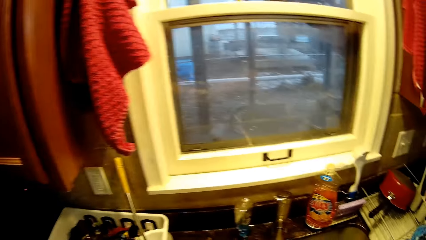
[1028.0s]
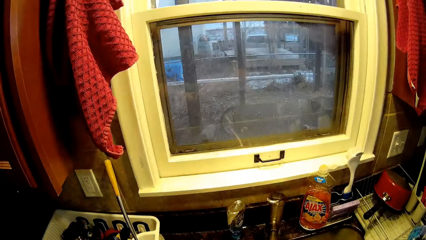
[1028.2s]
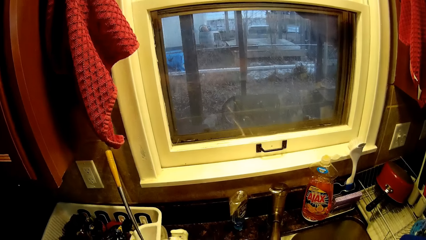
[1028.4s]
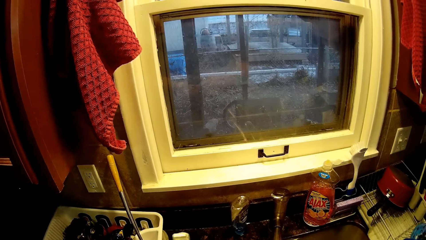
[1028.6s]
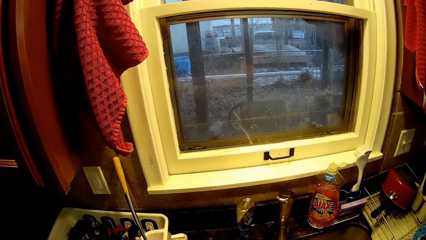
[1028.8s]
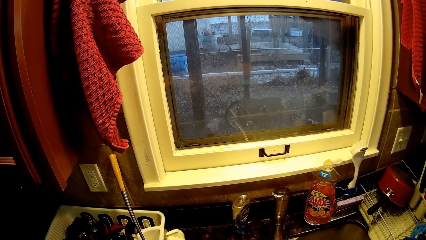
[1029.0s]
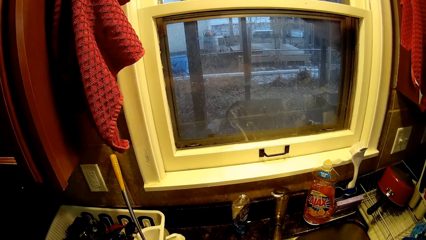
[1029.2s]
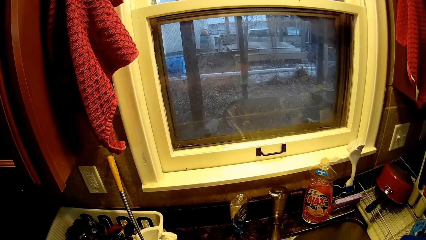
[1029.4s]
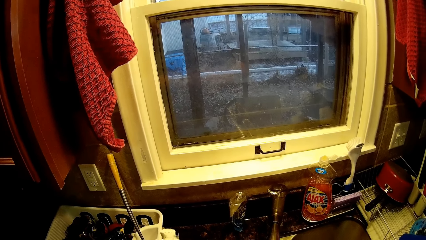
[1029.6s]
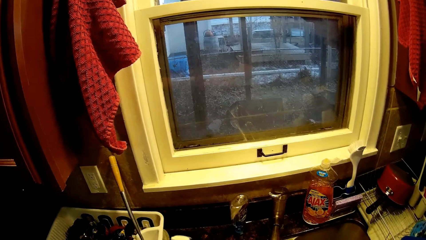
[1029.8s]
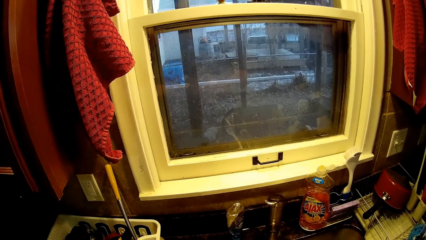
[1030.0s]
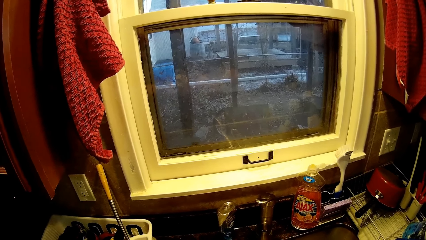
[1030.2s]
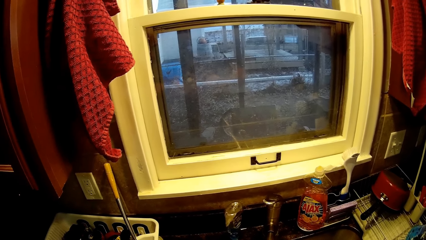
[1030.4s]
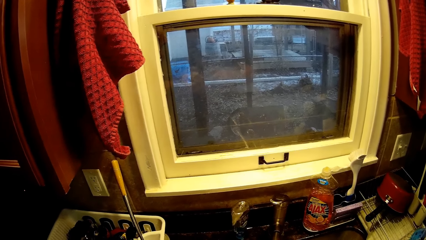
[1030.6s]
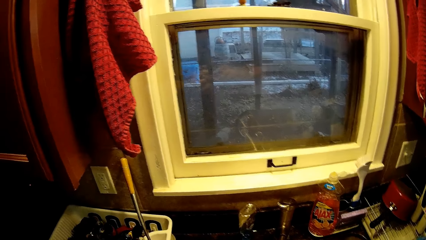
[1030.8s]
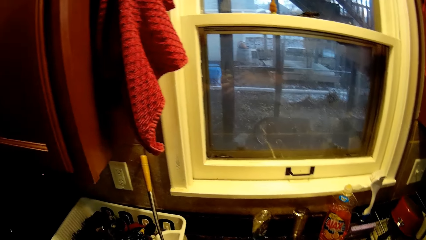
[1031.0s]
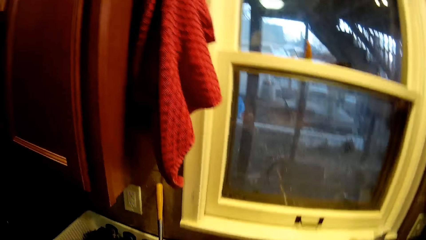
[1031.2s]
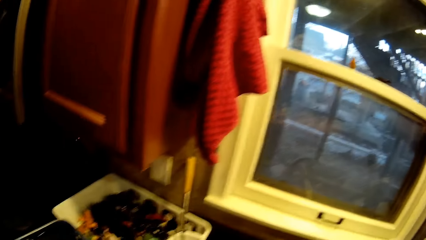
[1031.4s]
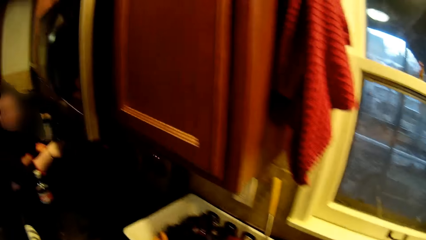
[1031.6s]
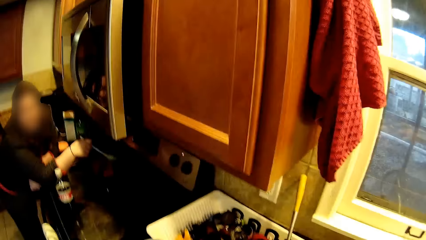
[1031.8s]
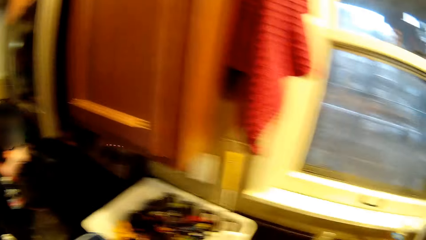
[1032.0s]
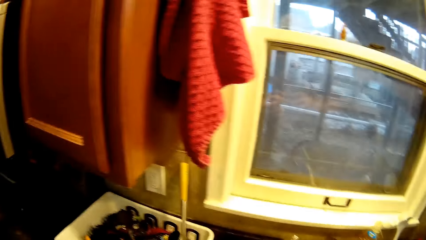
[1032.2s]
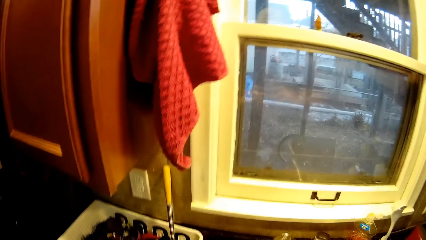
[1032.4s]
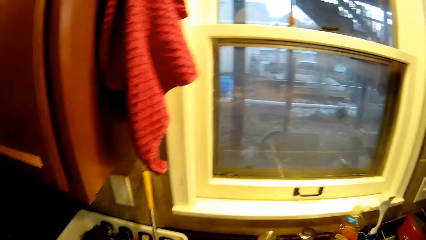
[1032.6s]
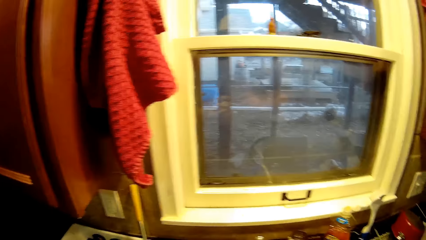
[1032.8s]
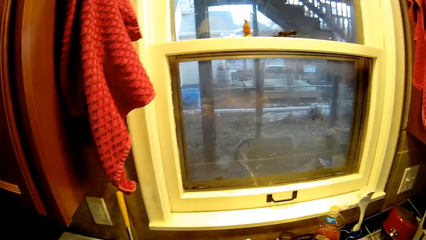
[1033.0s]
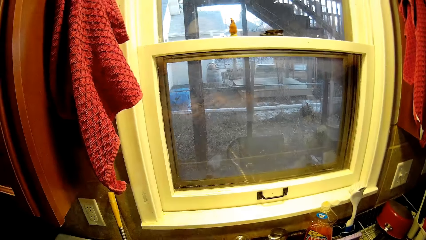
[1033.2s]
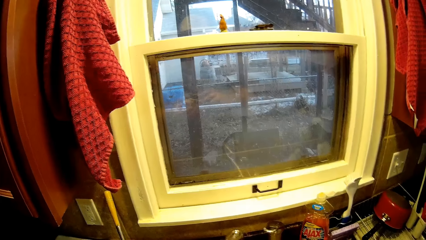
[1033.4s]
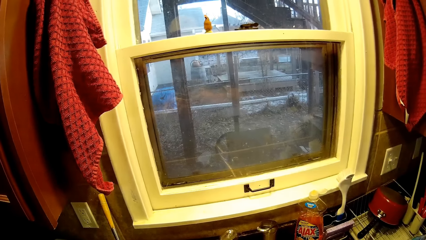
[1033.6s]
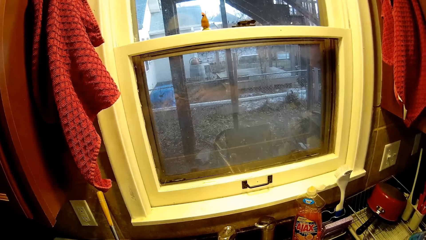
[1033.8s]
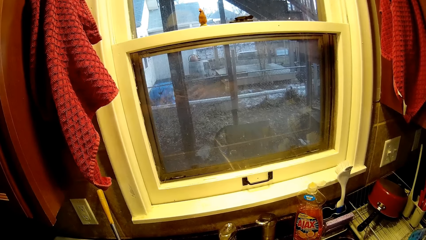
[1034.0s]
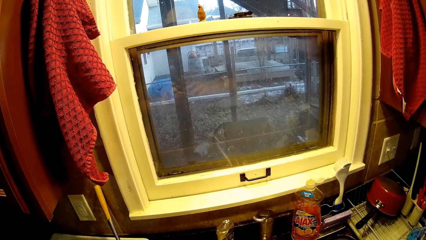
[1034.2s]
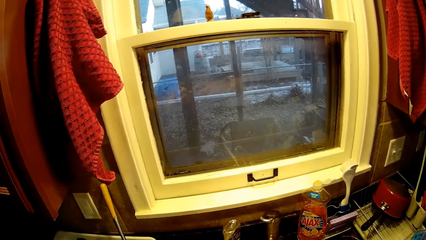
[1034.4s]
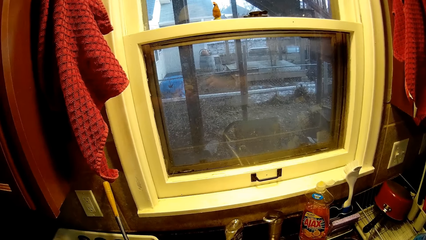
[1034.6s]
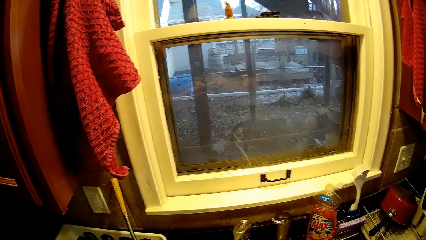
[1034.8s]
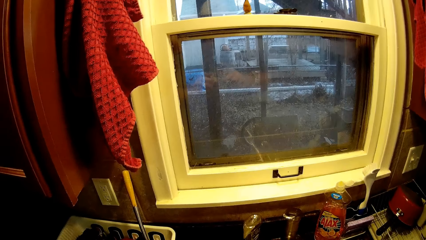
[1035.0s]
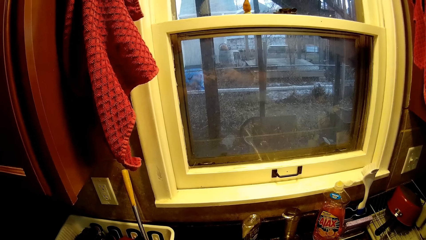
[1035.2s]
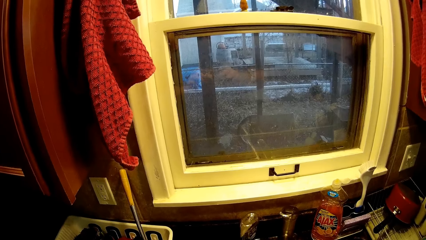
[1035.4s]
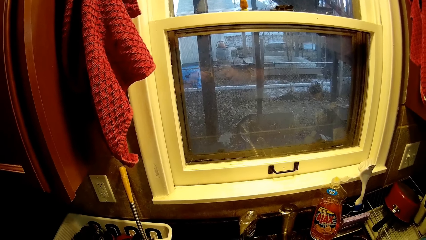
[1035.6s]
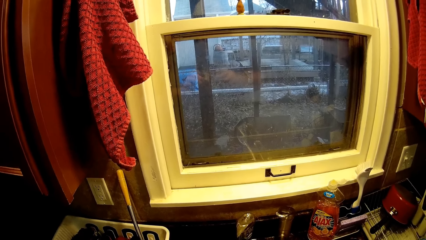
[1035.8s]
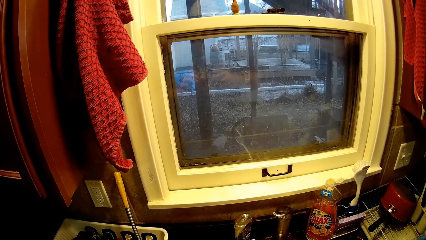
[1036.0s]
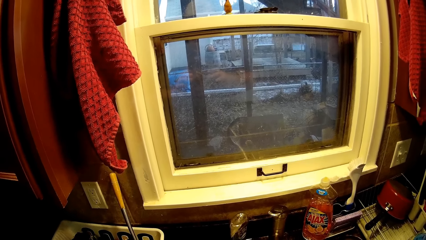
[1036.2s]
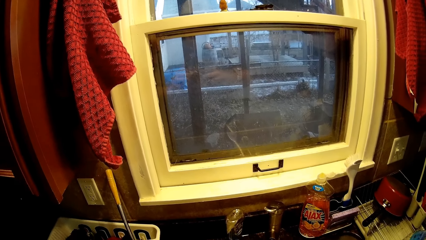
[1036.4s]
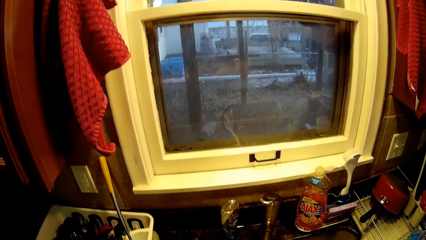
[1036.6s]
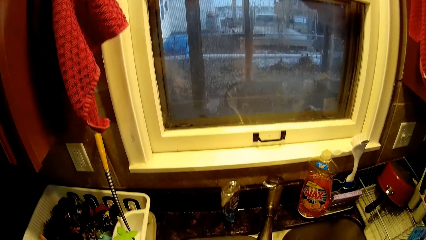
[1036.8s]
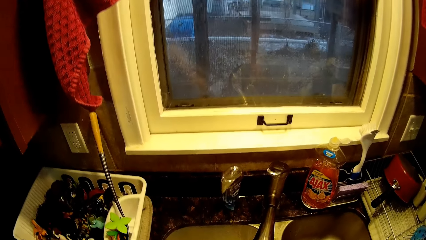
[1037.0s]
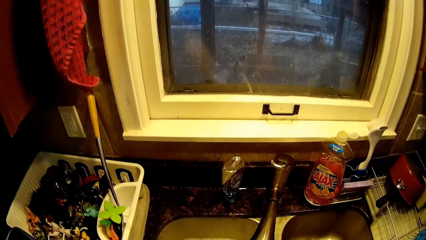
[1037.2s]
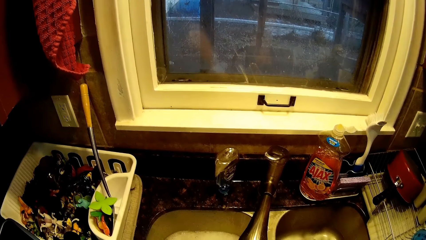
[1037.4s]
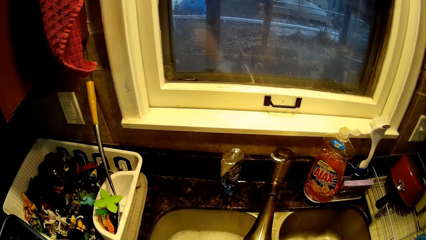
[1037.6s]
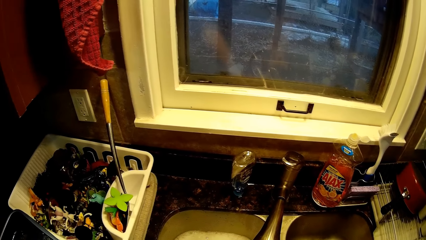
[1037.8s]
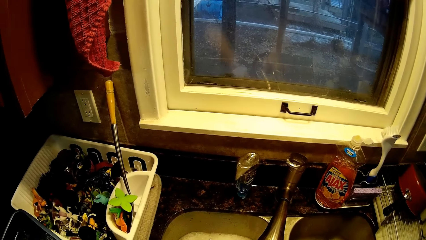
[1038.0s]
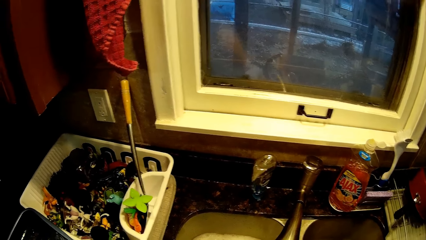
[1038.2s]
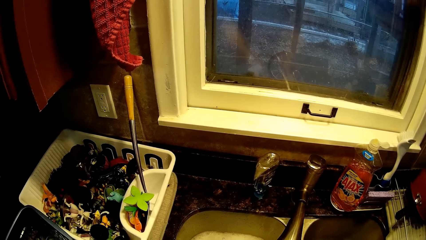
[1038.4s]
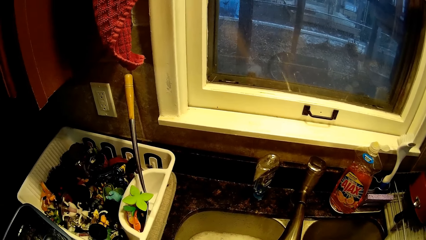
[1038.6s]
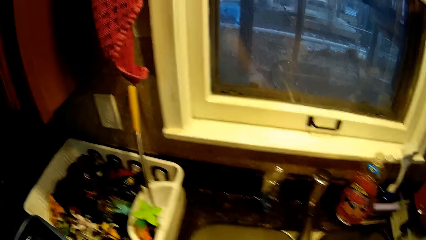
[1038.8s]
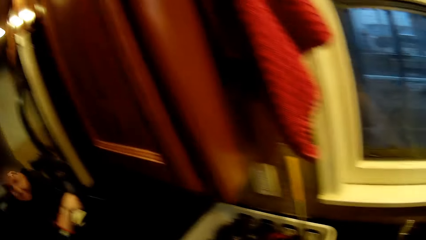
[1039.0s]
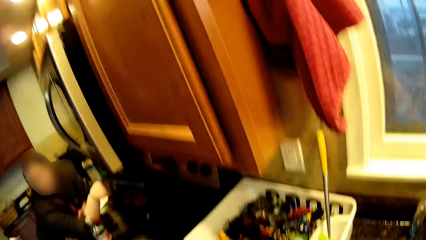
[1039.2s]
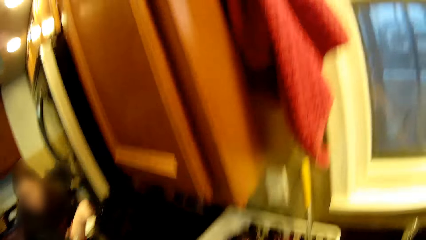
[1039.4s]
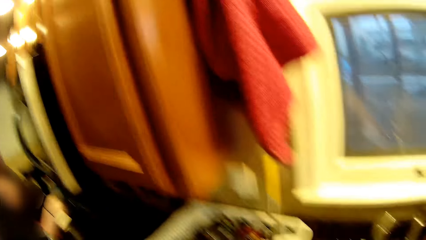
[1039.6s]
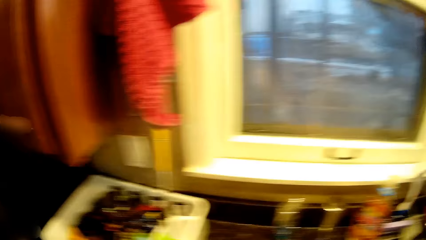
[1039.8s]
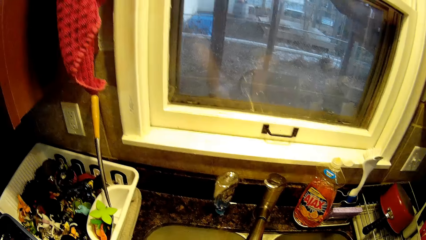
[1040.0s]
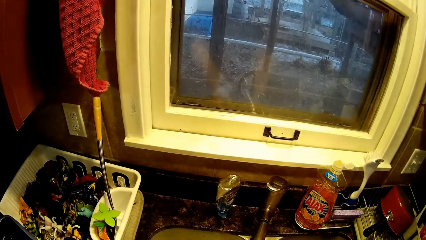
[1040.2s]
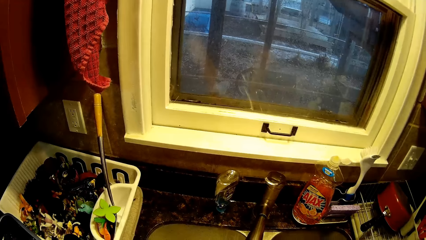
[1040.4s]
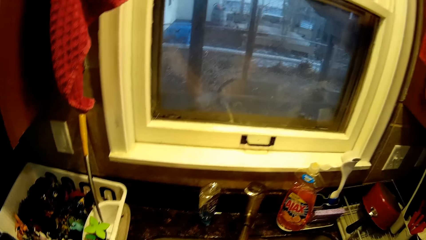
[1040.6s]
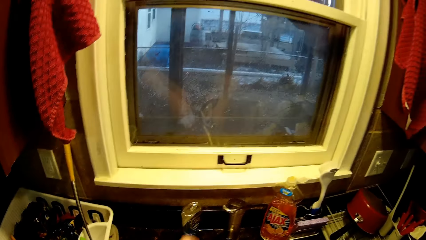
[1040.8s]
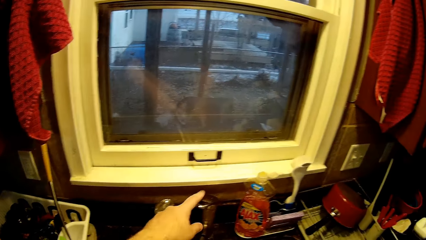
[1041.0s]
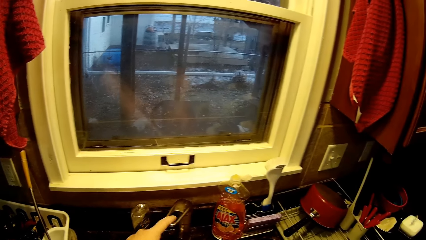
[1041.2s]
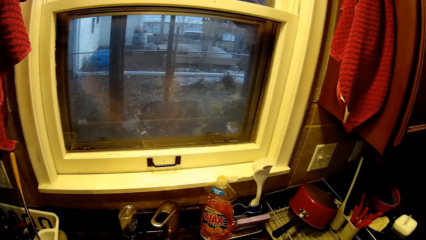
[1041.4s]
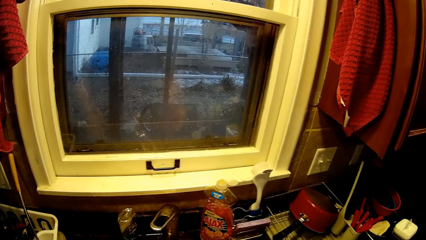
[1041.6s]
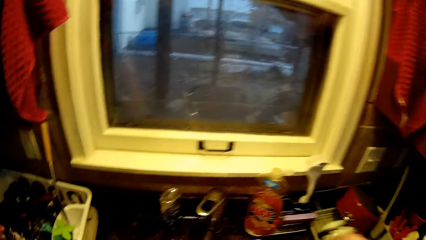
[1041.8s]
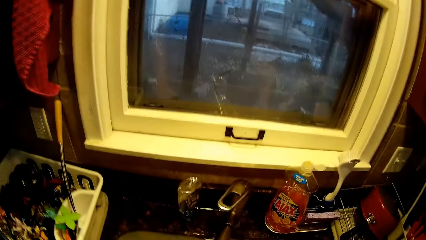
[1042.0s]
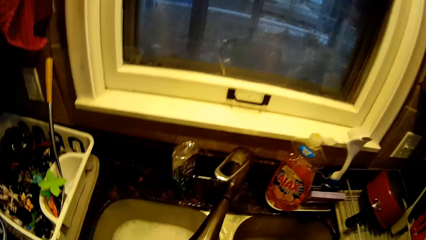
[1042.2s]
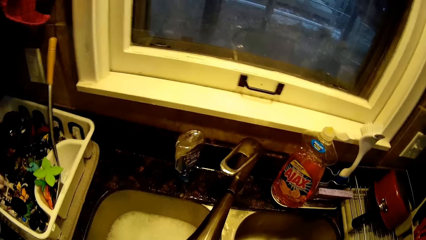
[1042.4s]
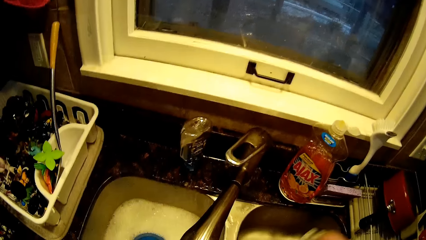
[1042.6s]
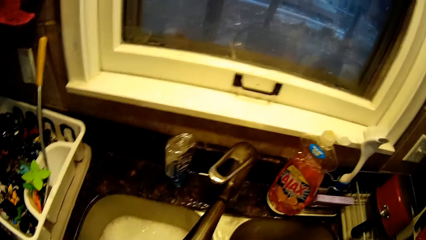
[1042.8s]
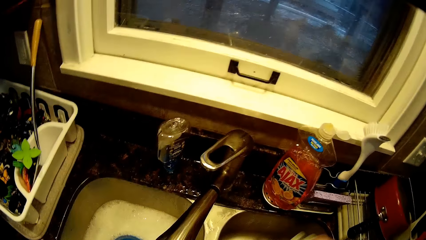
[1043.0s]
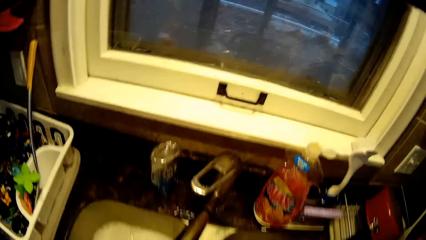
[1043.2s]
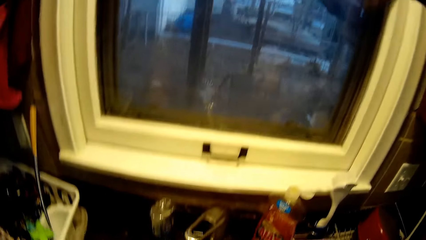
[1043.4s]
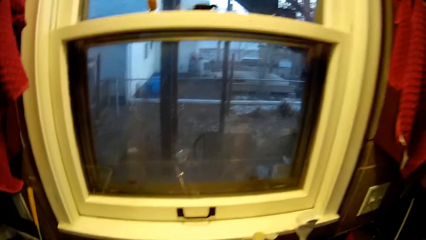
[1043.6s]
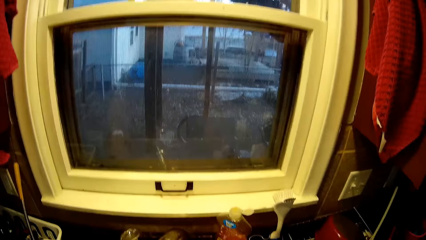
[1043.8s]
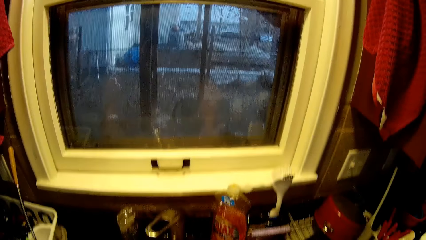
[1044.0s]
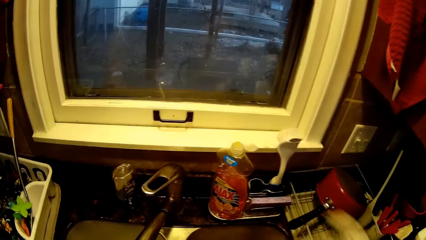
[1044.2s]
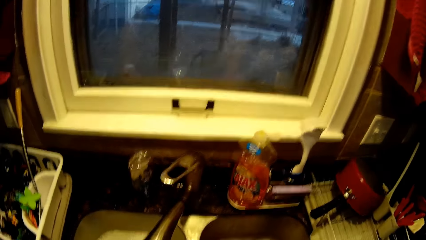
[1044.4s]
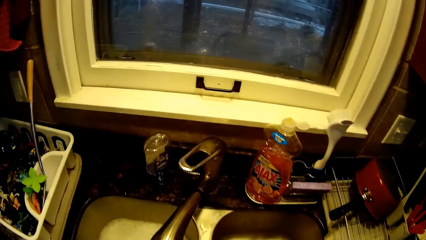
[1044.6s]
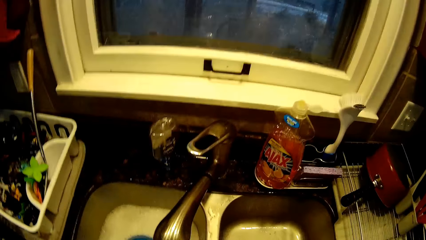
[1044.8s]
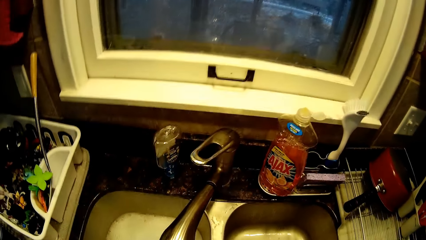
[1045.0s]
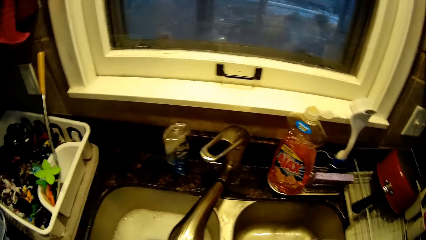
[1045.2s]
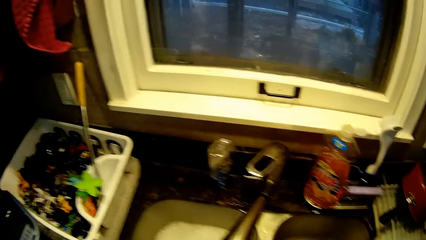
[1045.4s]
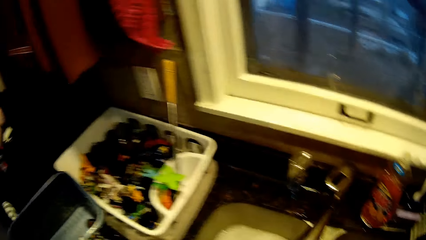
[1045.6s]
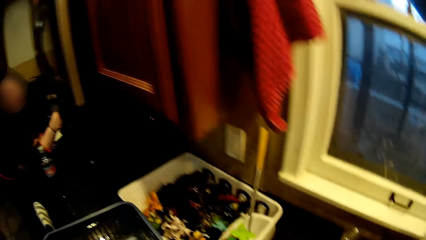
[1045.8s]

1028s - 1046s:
The camera wearer scrubs a toy with a toothbrush. They scrub something with the toothbrush. They rinse the toy. They close a tap of water. They shake the toy or the toothbrush.
